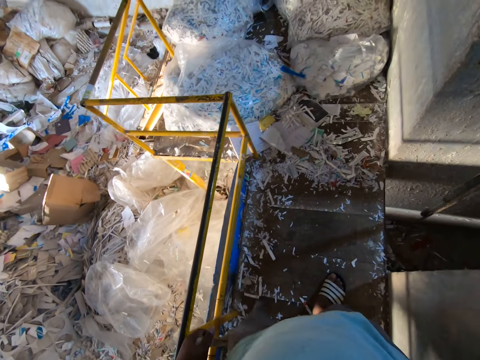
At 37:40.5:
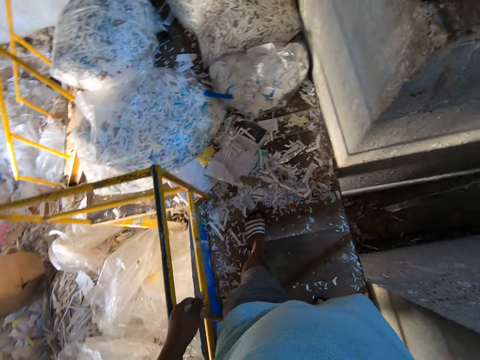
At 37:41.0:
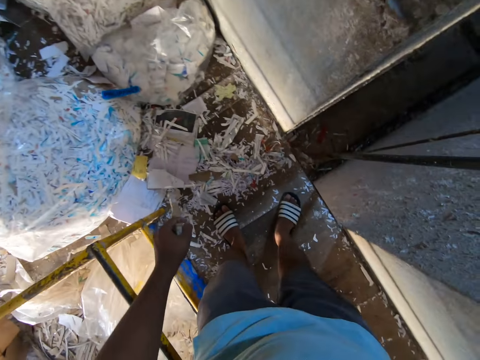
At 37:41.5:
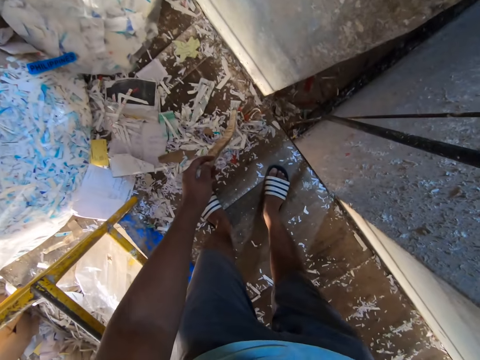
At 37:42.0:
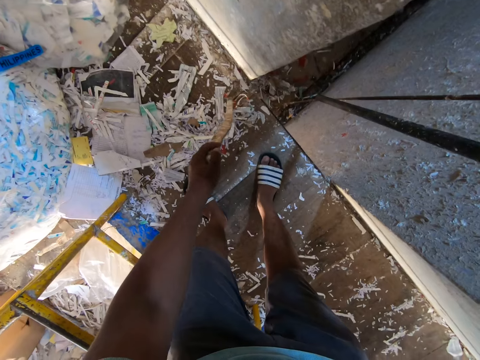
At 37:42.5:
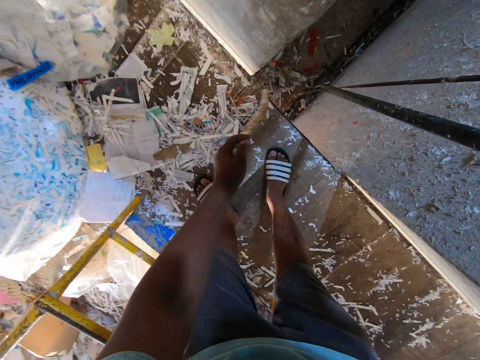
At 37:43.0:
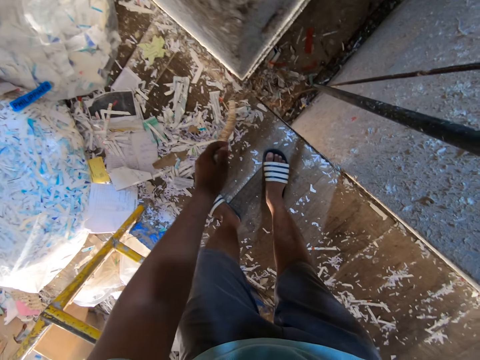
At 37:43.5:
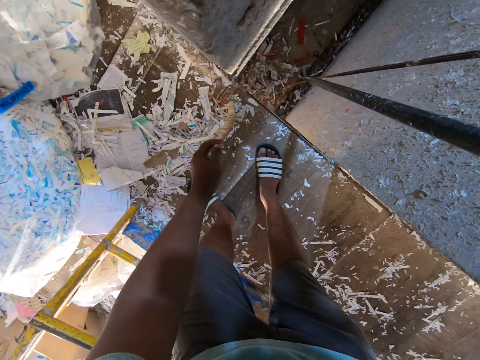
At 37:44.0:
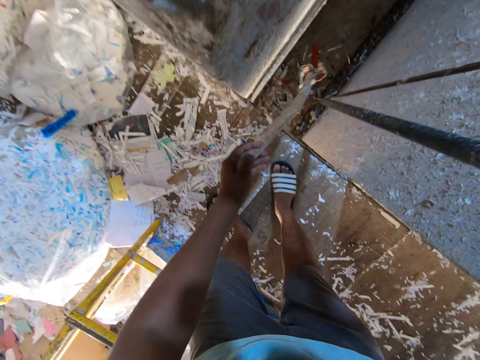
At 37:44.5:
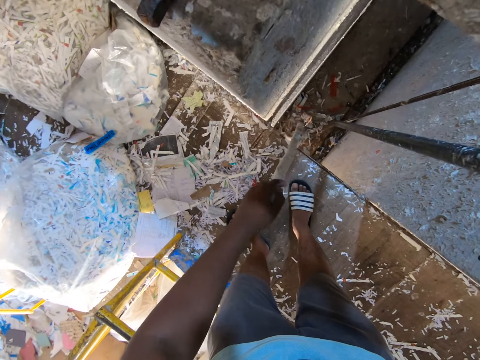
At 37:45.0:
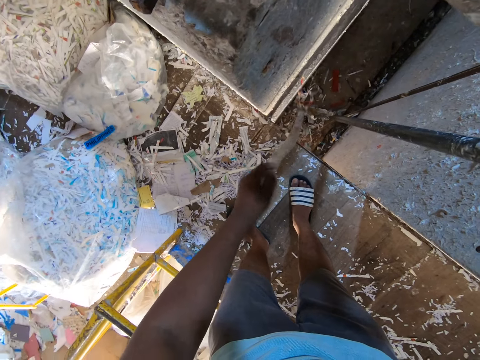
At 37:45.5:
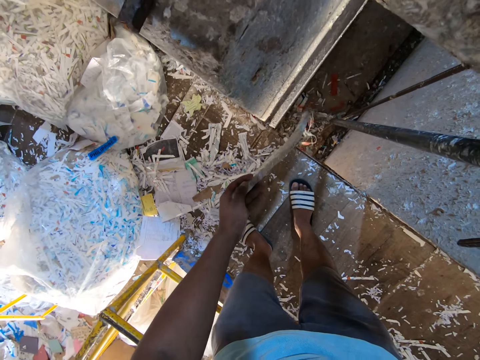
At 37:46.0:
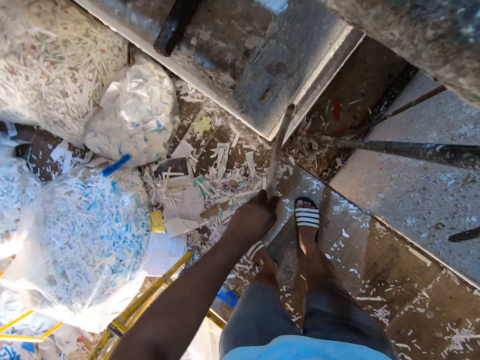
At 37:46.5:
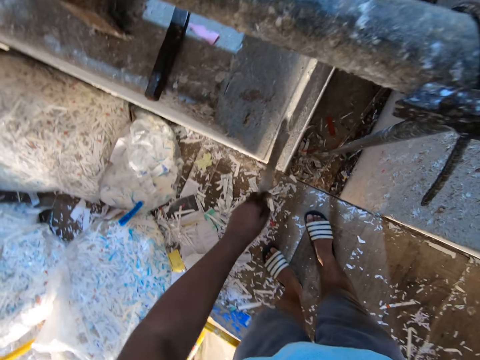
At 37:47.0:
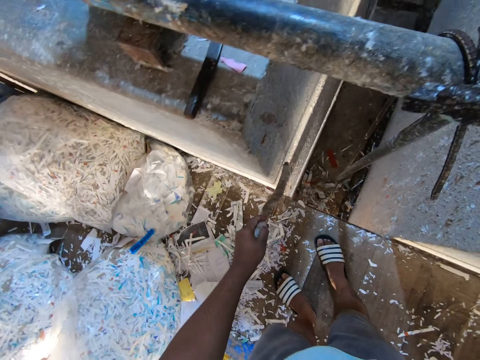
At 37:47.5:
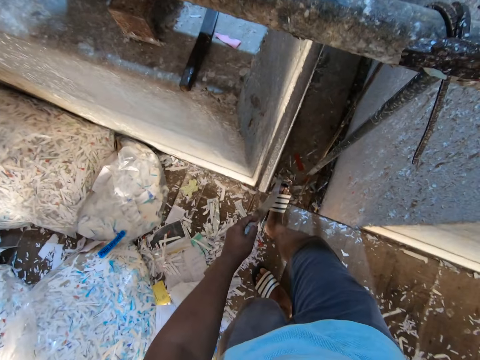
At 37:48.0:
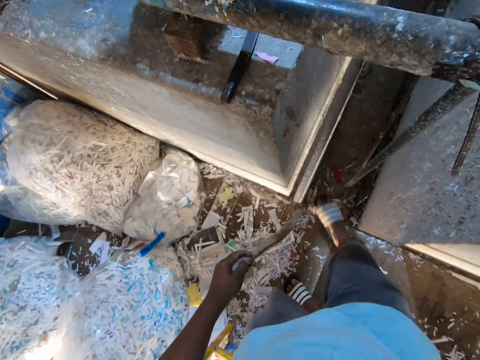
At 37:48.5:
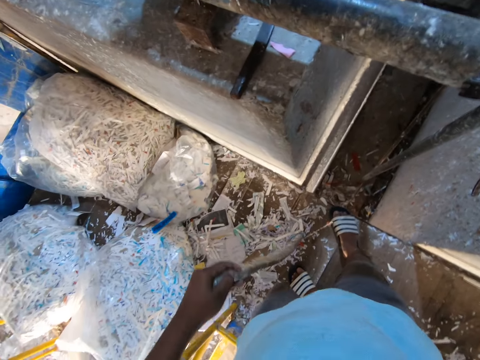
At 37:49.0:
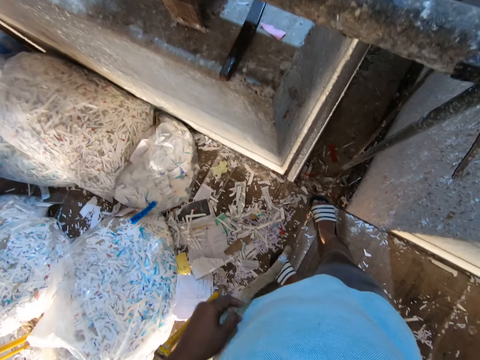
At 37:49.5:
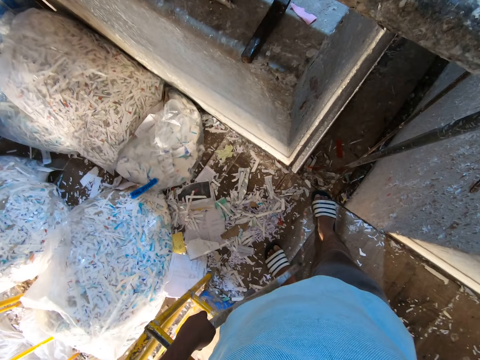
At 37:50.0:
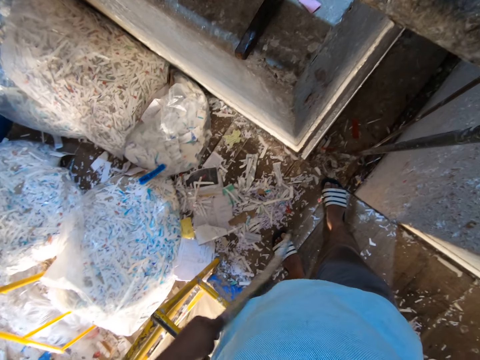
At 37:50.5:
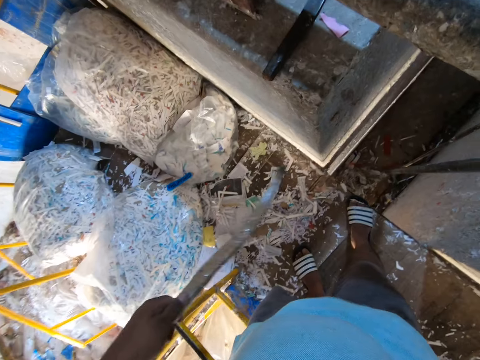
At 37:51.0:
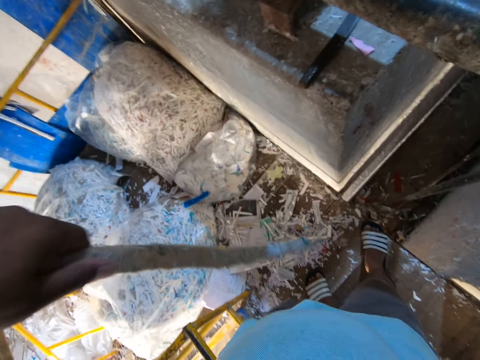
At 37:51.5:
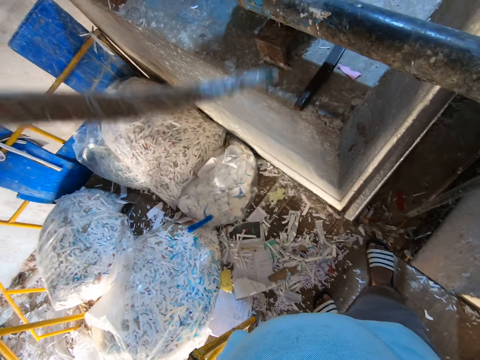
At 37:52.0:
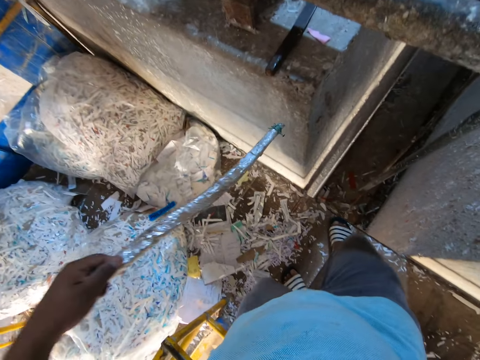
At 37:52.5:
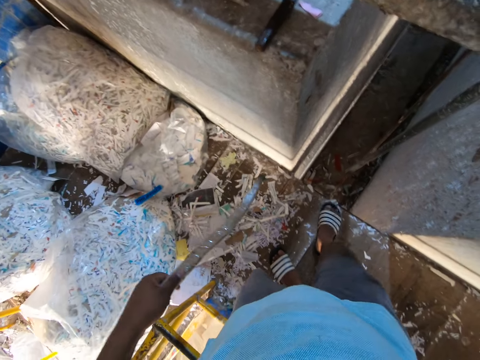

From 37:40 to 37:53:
The camera wearer moves the debris on the ground with the stick in his left hand. He hits the stick in his left hand on a wall. He moves the debris on the ground with his right leg. He pulls a thread on the ground with the stick in his left hand.

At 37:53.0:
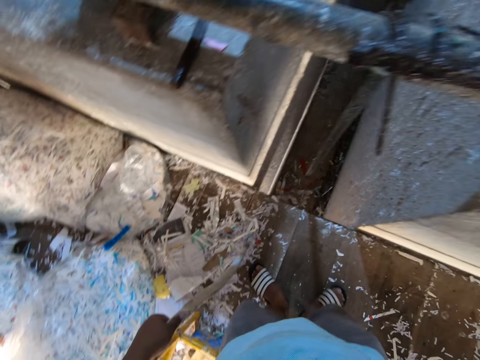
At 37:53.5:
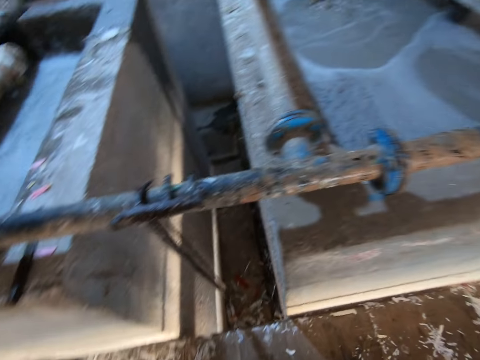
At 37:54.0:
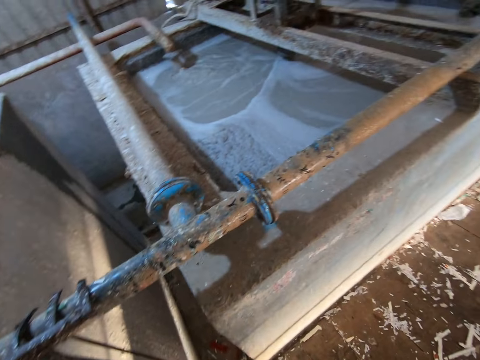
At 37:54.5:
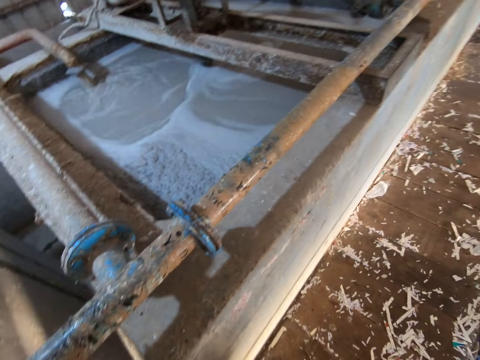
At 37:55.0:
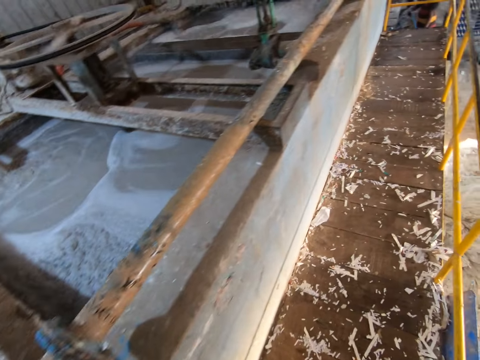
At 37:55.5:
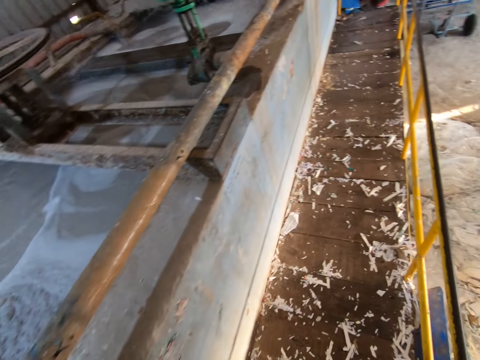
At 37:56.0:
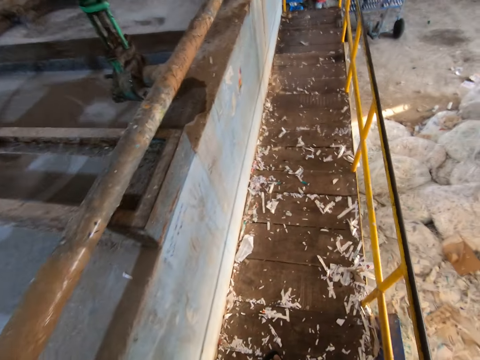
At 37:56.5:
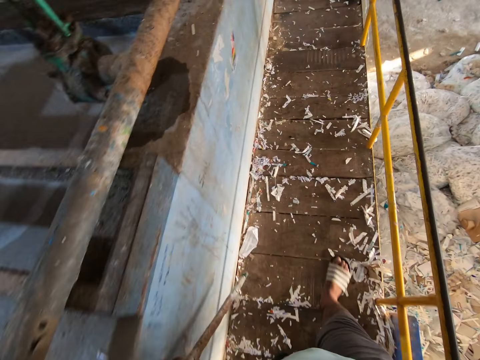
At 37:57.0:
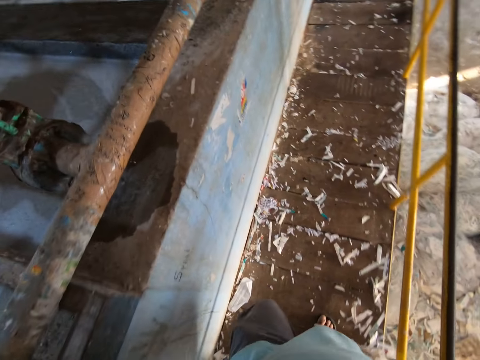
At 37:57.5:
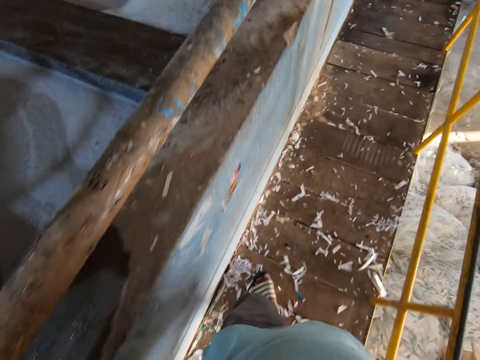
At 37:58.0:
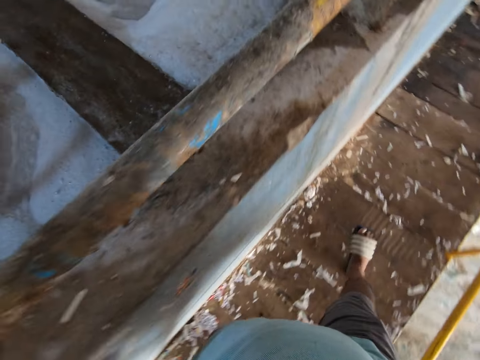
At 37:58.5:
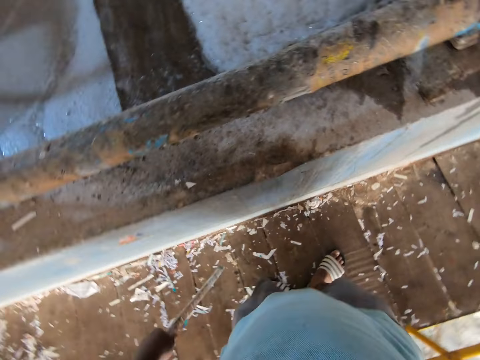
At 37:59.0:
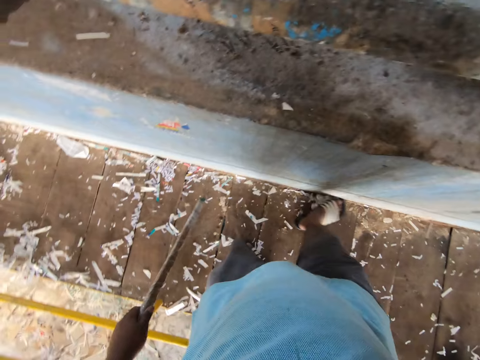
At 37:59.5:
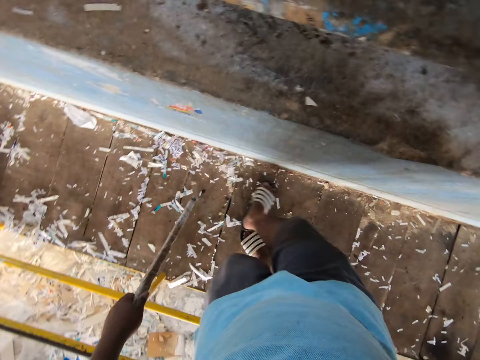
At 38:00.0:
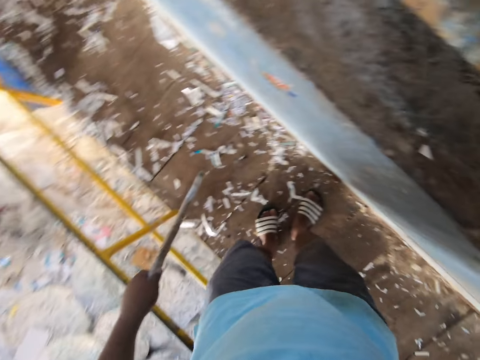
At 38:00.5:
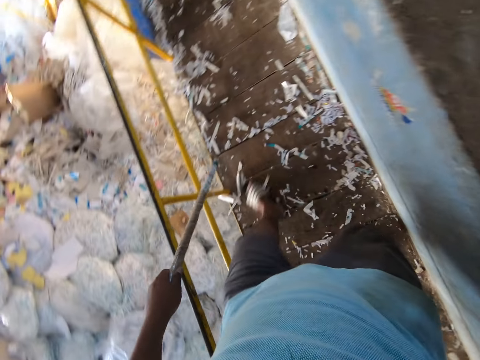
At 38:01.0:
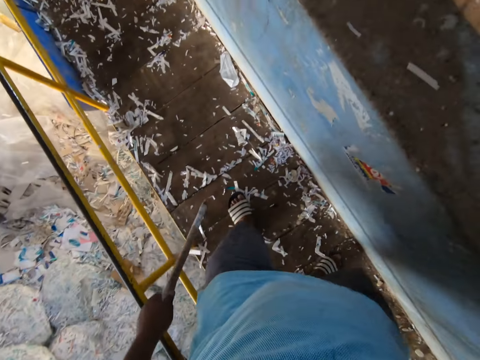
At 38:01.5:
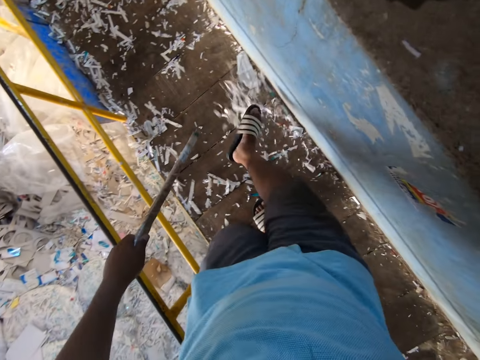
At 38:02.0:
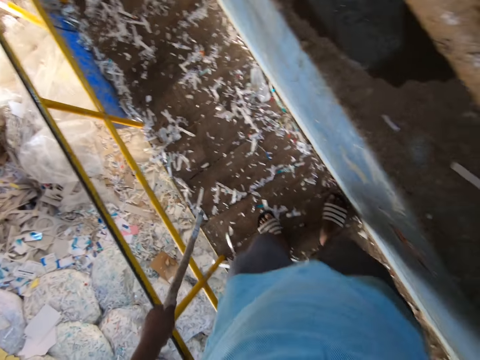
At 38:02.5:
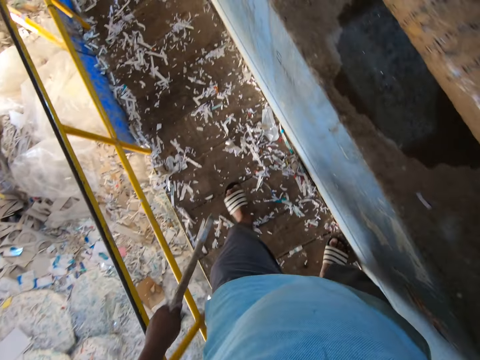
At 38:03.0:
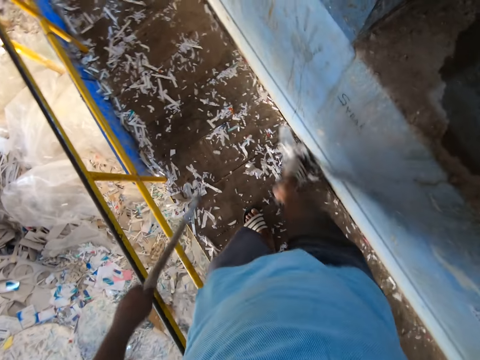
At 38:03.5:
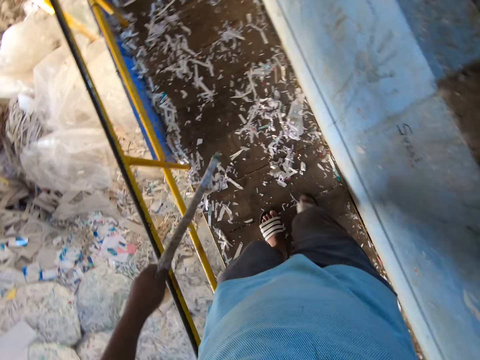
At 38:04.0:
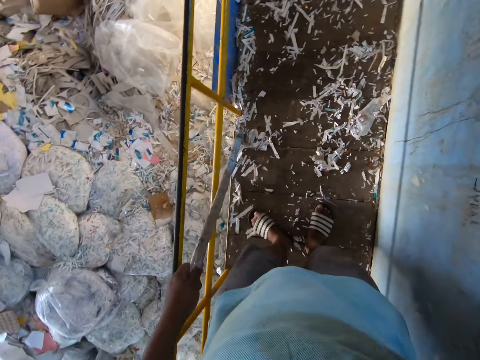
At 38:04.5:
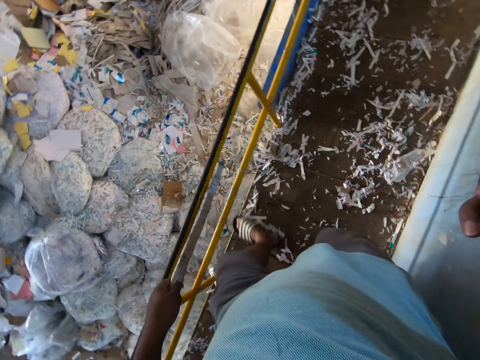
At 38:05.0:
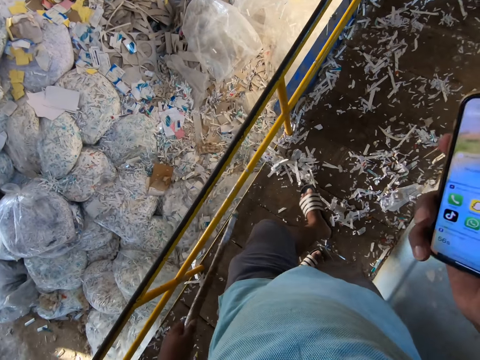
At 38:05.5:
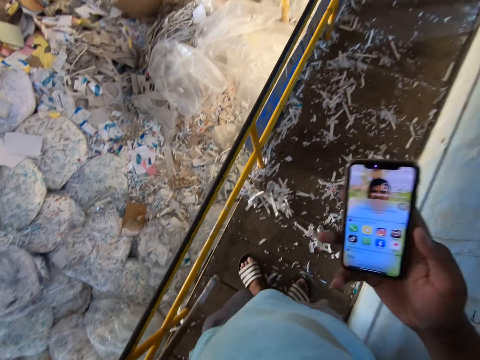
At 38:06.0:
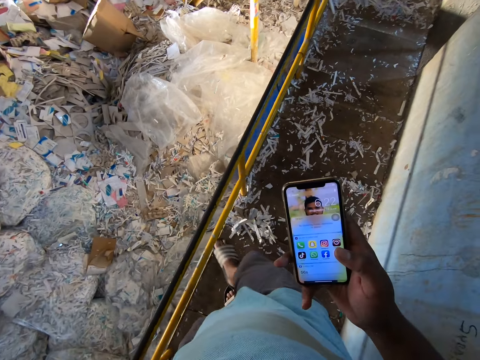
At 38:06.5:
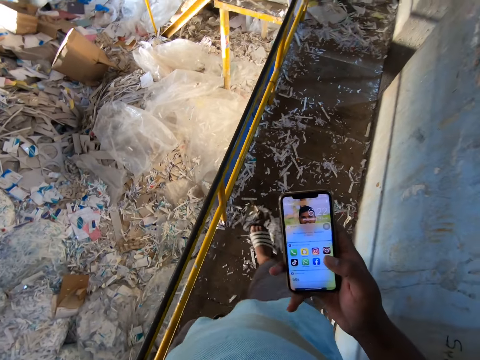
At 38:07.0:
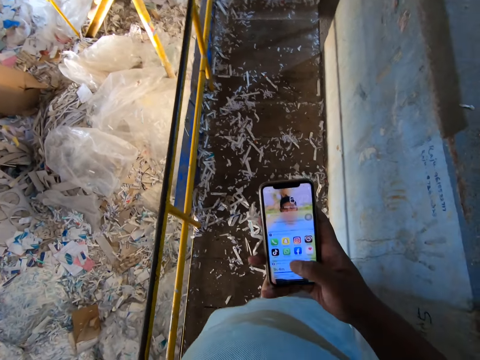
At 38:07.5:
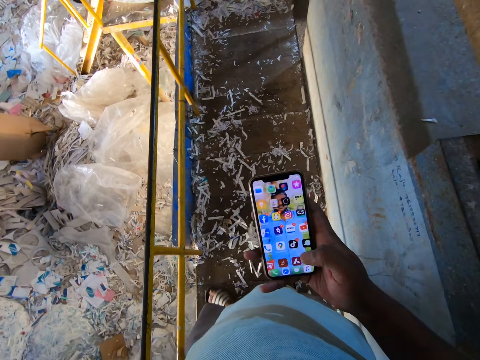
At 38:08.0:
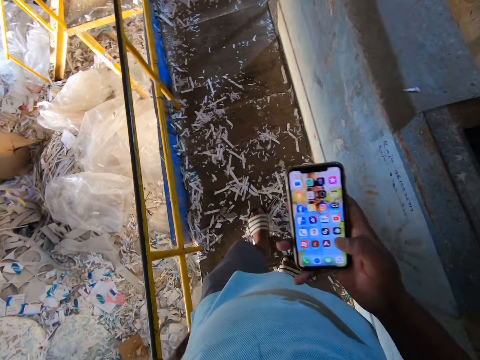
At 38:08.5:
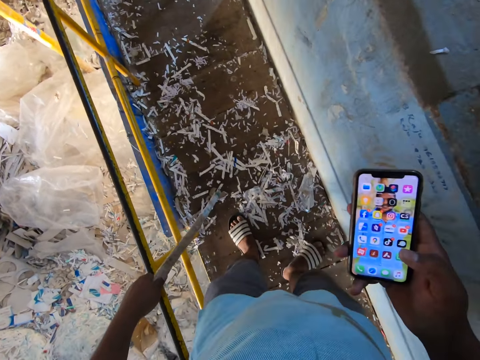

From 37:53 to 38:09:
The camera wearer walks around. He moves the debris on the ground with his right leg. He moves the debris on the ground with his left leg. He moves the debris on the ground with his right leg. He moves the debris on the ground with his left leg. He moves the debris on the ground with his right leg. He moves the debris on the ground with his left leg. He moves the debris on the ground with his right leg. He operates the phone in his right hand.
